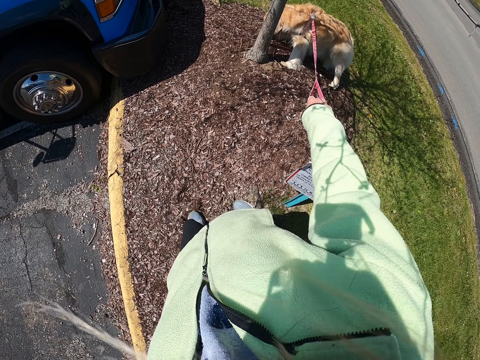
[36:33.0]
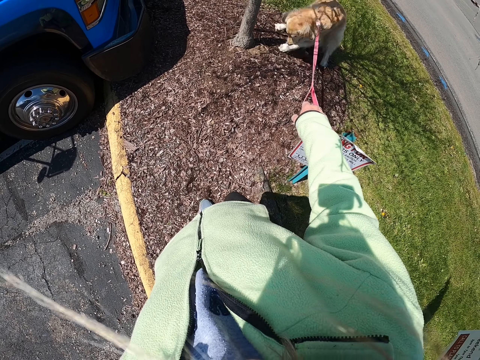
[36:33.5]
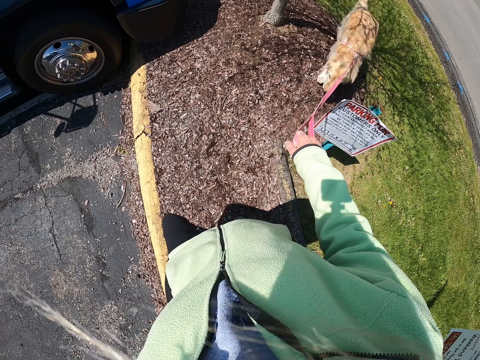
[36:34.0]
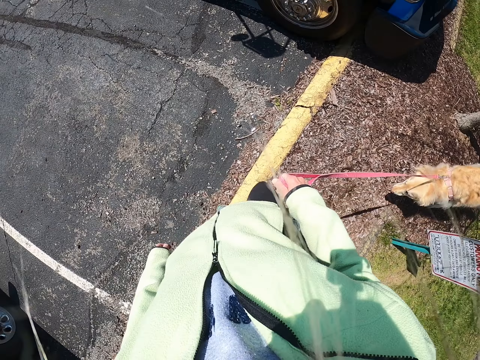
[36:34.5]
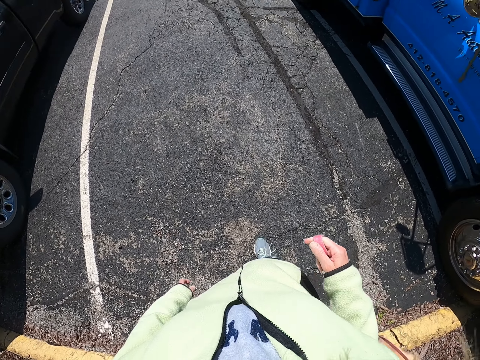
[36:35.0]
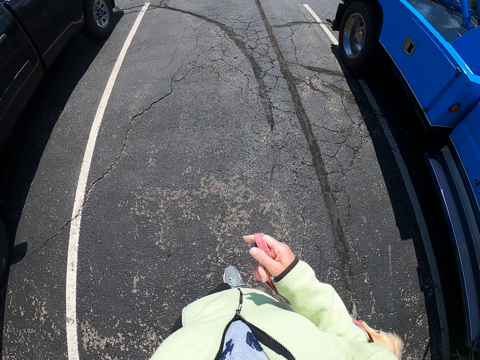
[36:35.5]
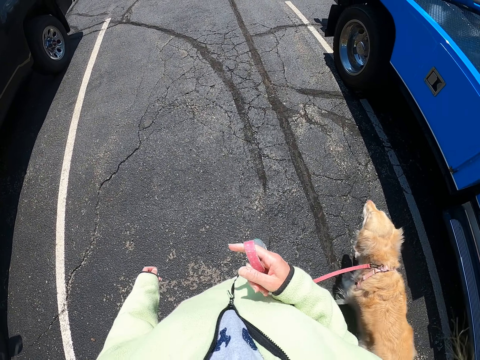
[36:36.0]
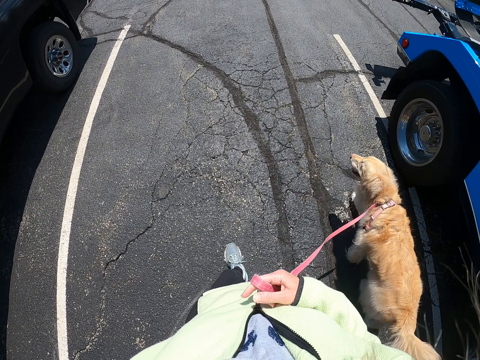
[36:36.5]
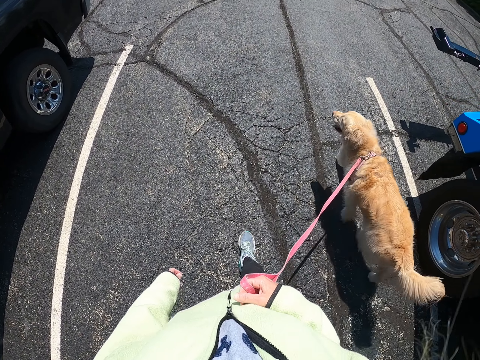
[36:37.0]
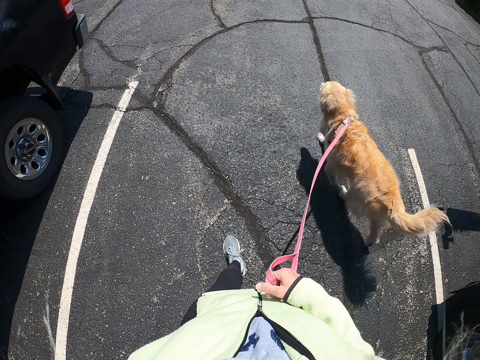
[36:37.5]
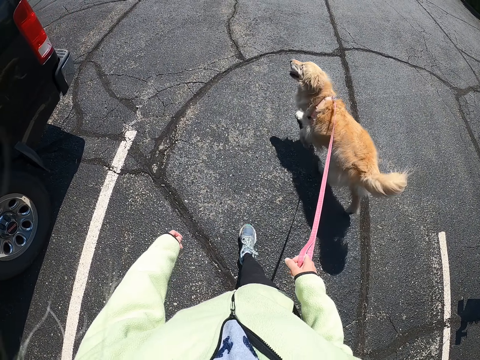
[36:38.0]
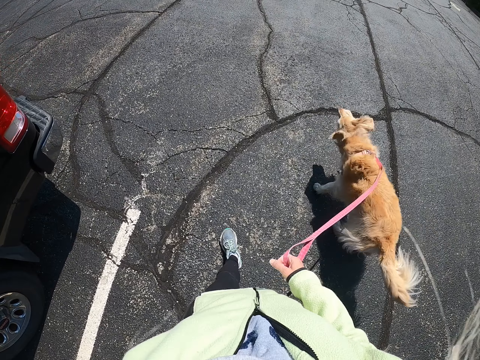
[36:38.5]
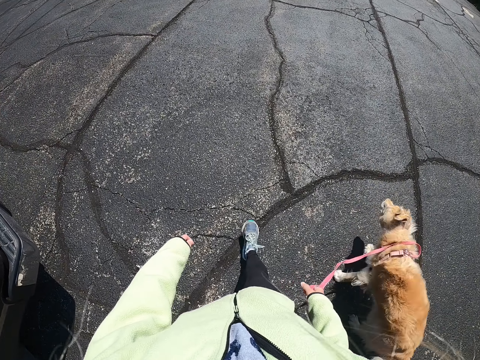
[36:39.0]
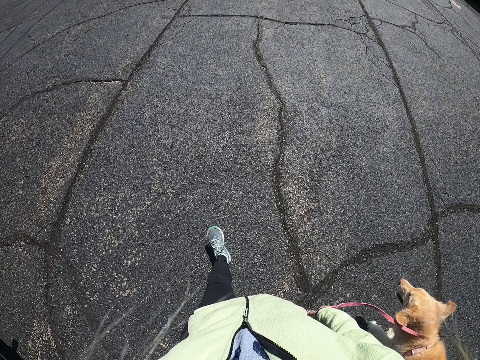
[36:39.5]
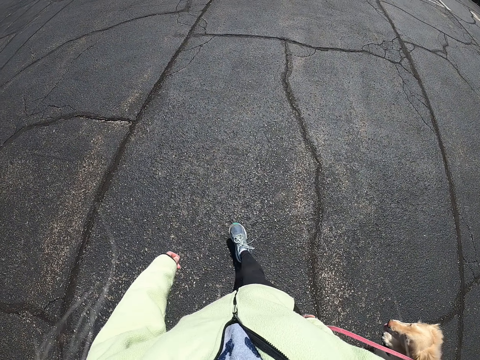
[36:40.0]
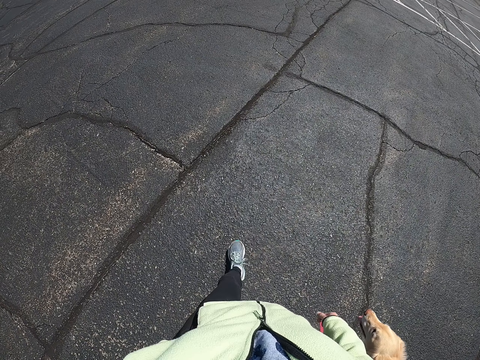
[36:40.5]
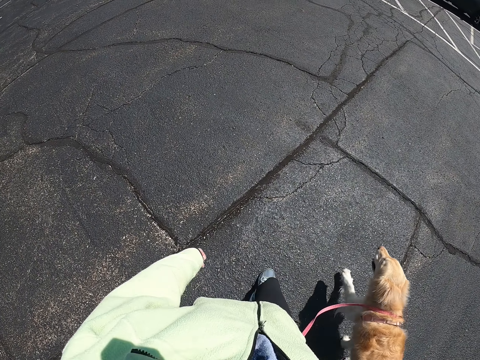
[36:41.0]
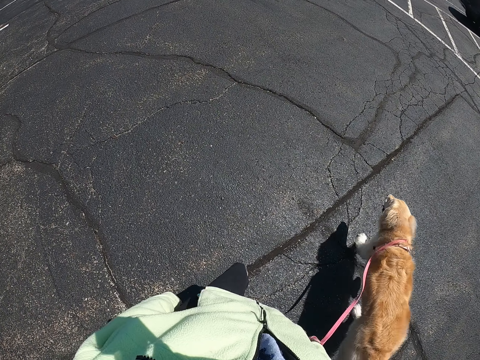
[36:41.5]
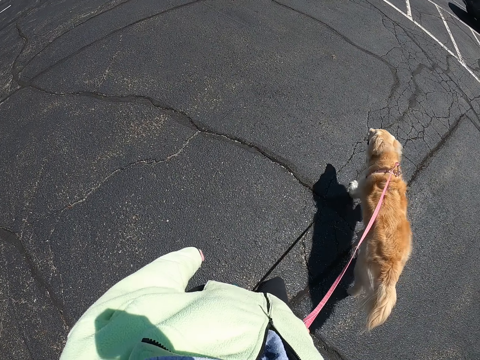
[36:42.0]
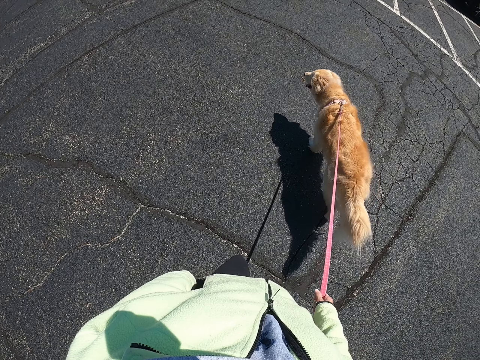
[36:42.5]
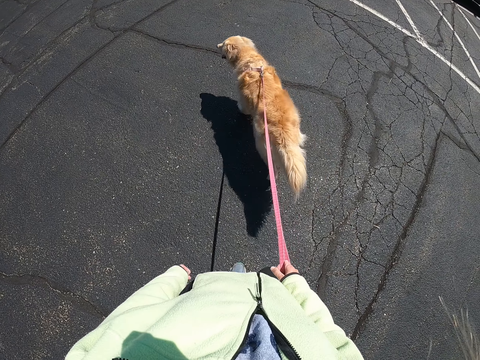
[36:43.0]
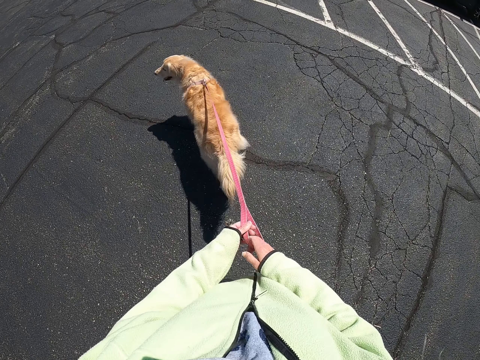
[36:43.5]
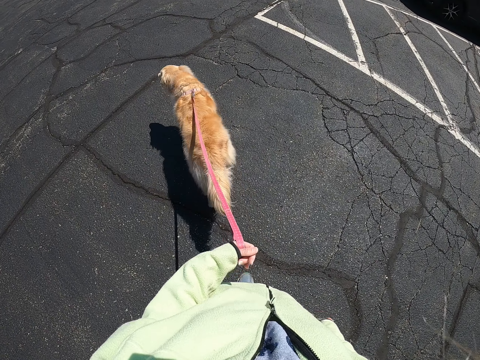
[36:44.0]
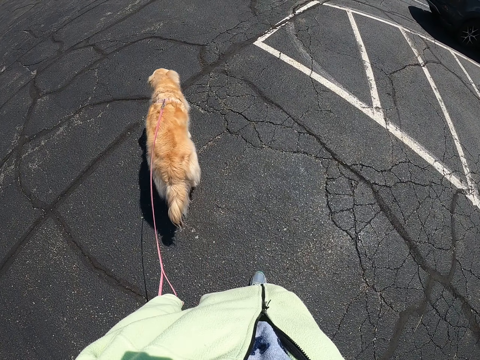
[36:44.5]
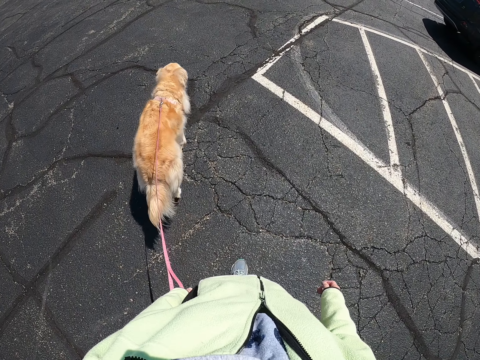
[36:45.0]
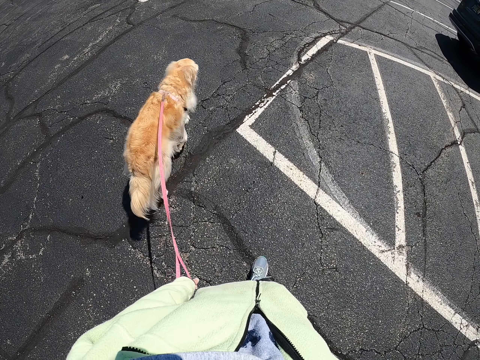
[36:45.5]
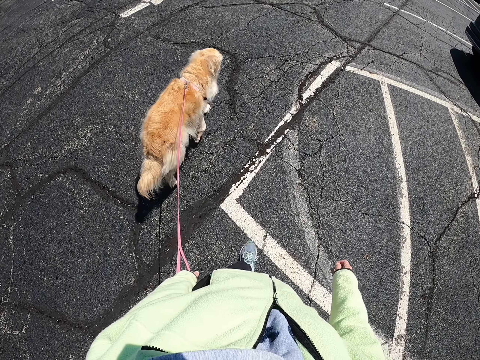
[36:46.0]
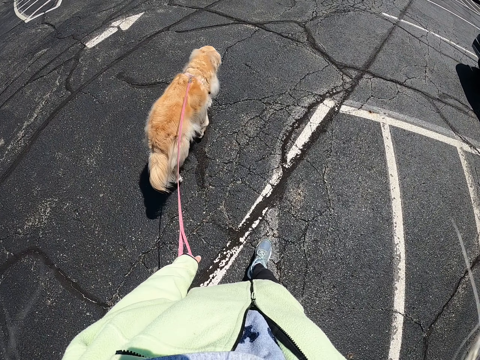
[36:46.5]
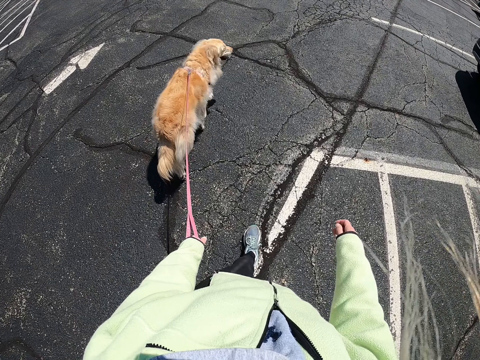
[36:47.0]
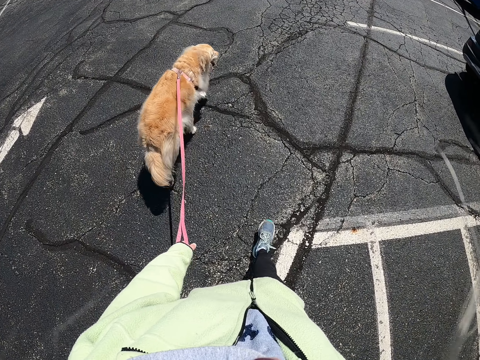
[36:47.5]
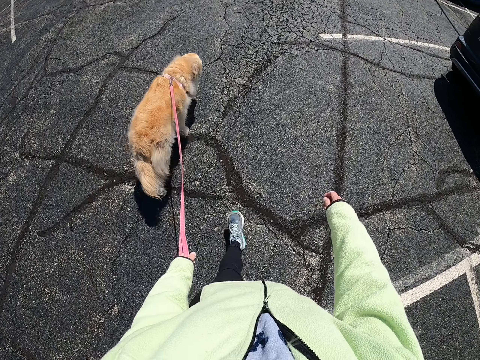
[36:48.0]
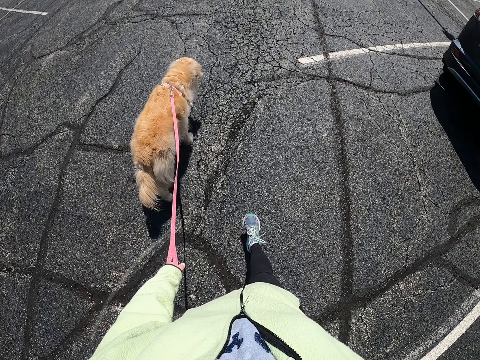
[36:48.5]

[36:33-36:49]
The camera wearer walks on the parking lot. They hold the dog strap with the other hand.

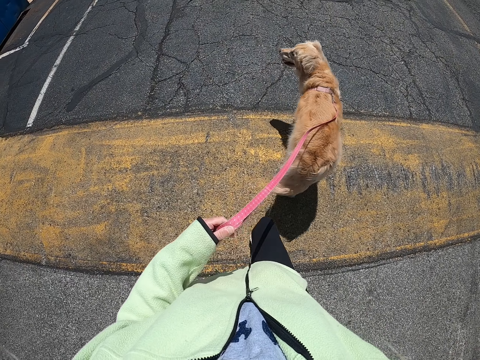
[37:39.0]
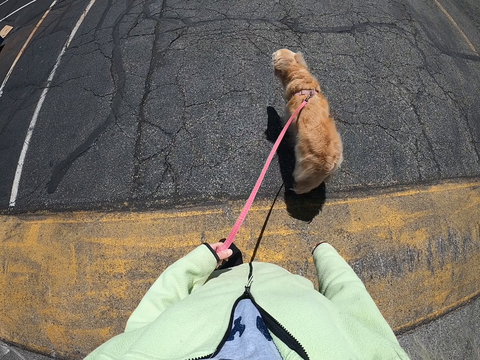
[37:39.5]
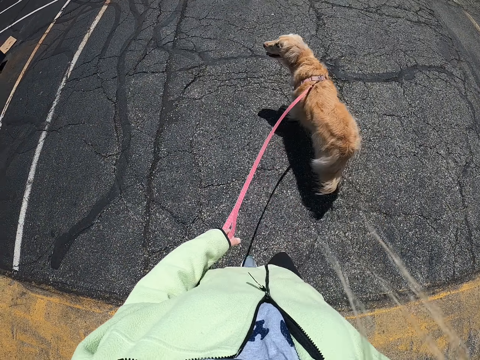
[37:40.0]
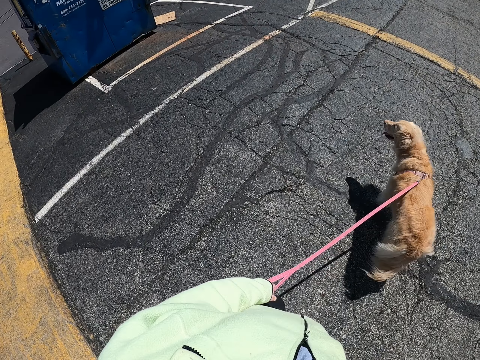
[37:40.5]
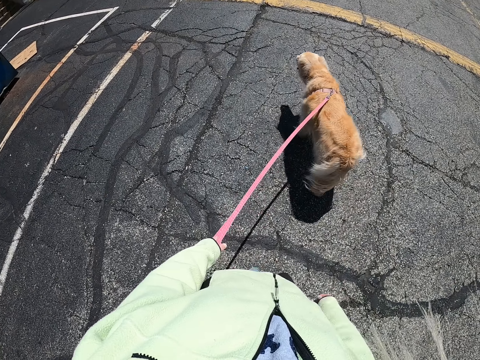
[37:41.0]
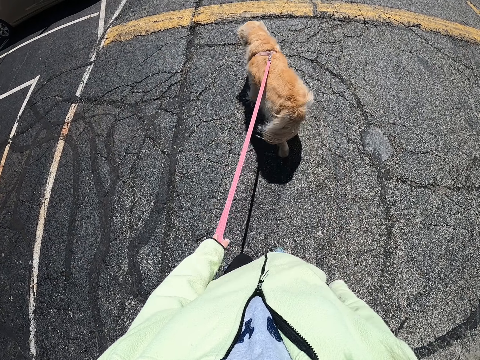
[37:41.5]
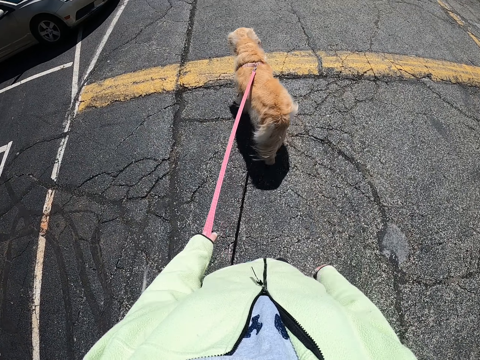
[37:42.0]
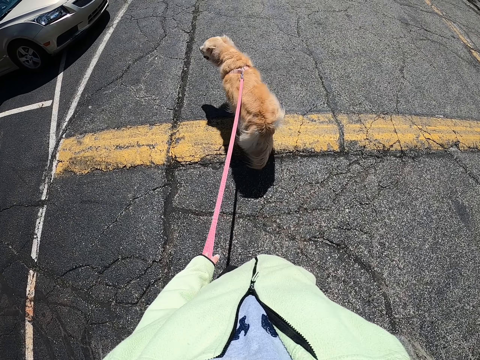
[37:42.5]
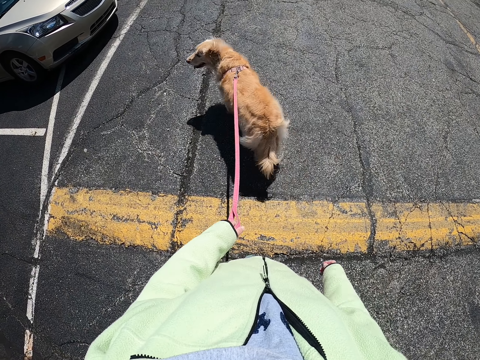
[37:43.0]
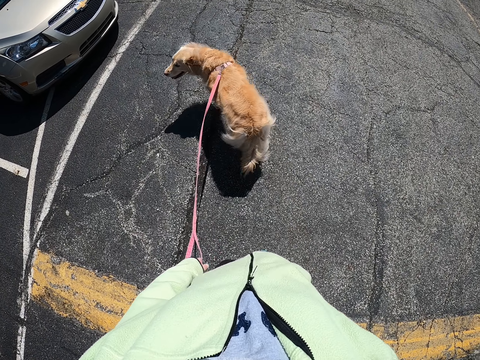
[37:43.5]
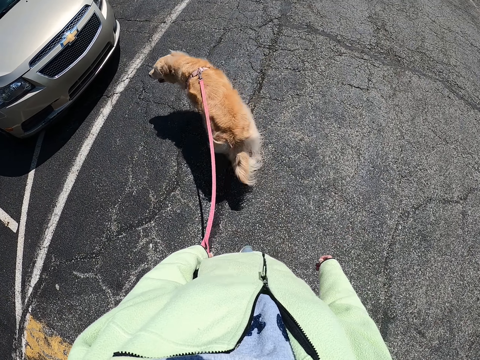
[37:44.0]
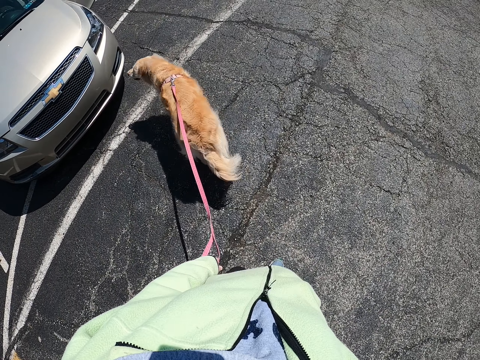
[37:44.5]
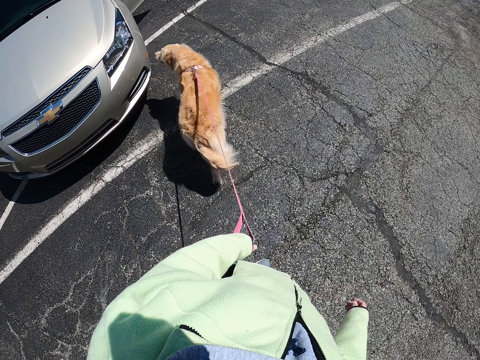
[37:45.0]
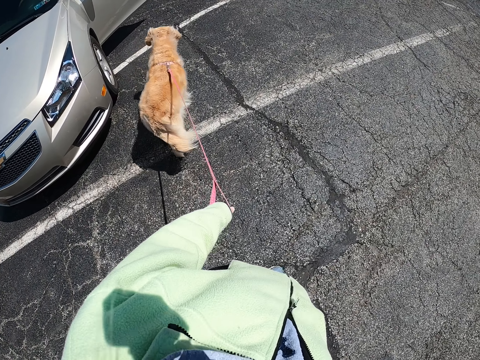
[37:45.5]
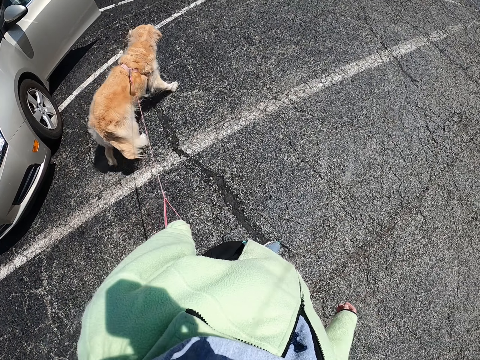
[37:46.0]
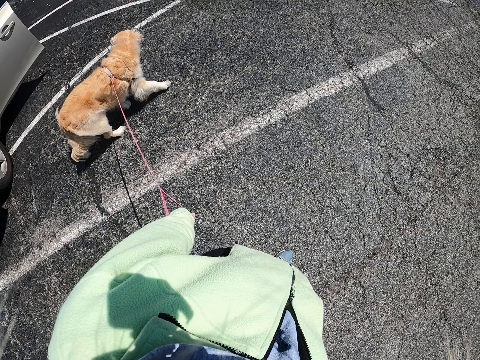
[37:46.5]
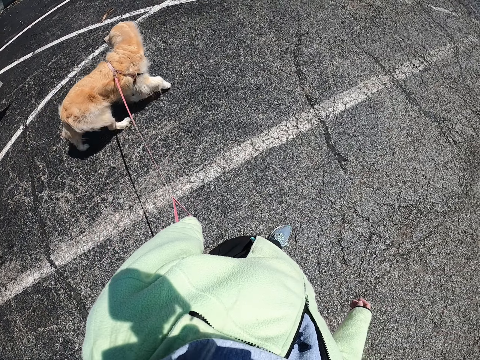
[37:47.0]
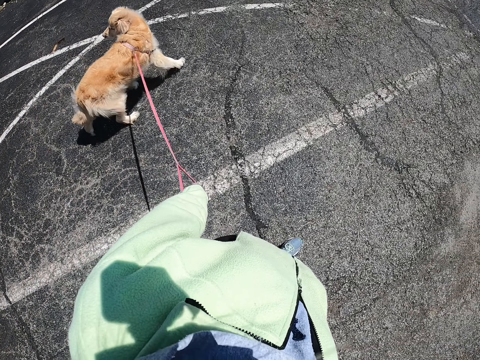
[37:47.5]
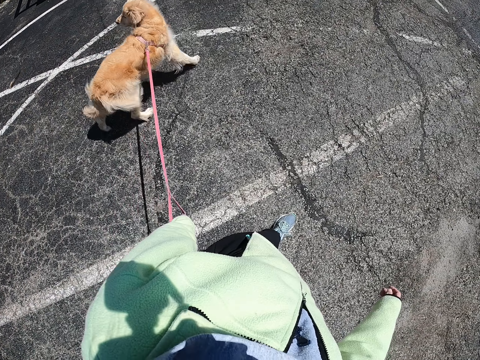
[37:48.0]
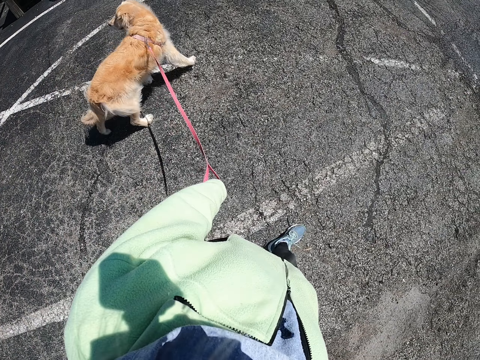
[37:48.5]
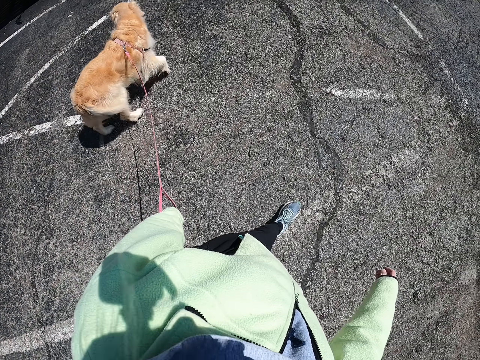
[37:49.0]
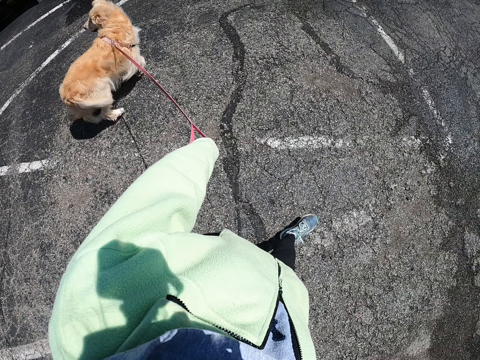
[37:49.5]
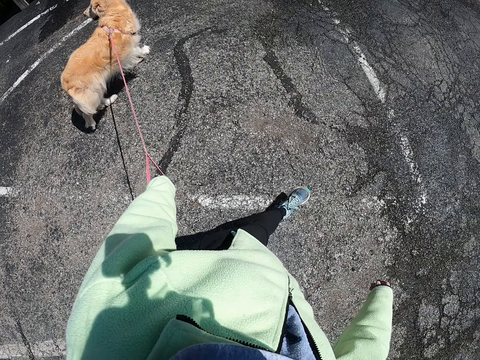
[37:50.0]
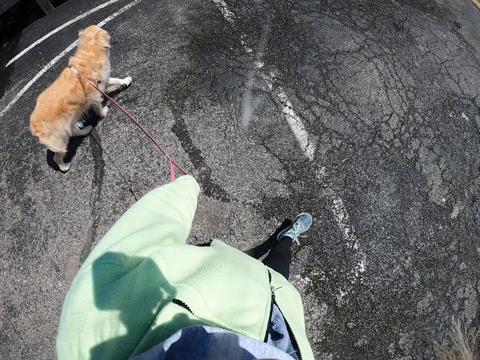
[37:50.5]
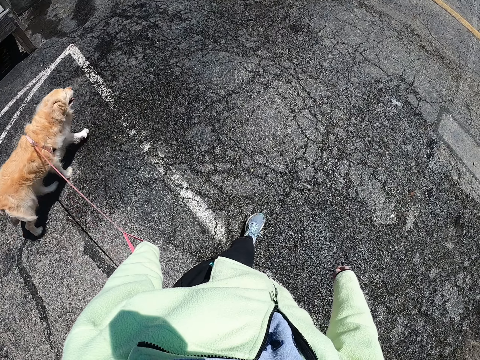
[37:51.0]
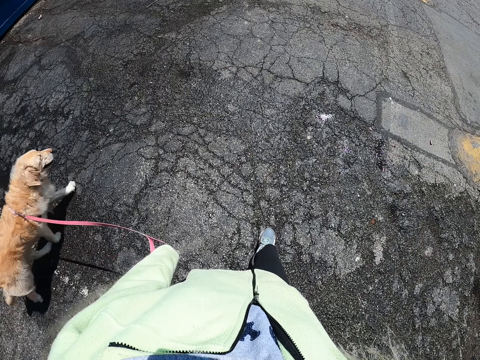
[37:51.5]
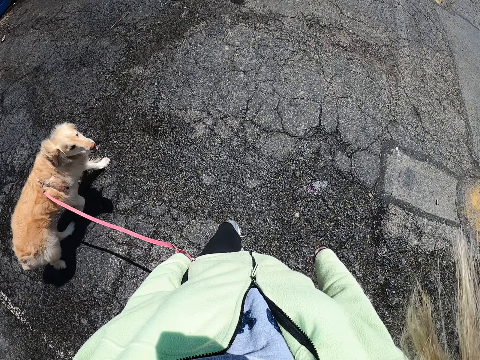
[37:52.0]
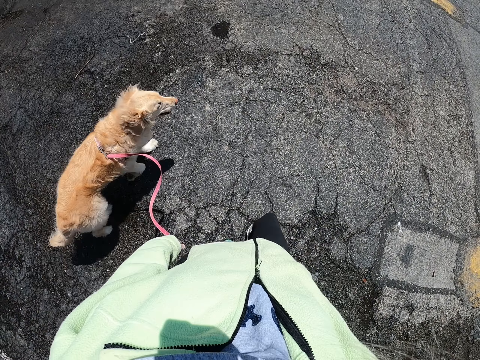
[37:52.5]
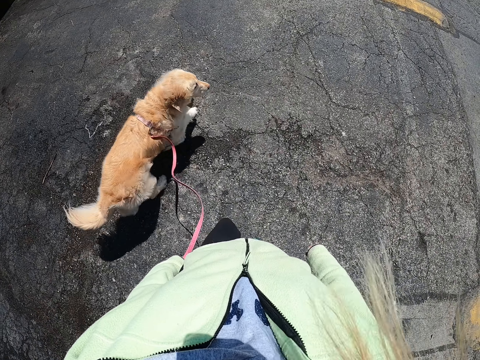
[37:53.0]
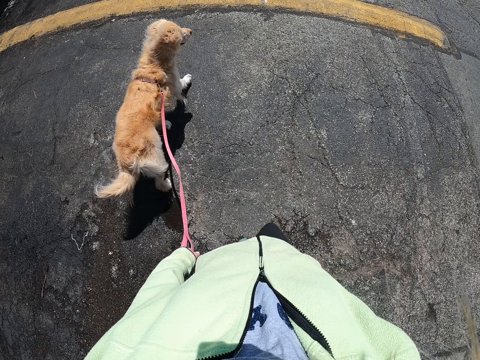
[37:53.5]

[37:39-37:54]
The camera wearer looks at the other side of the parking lot.
